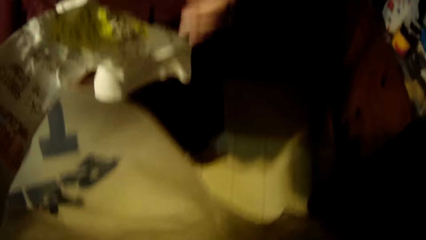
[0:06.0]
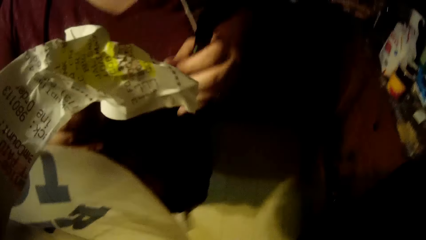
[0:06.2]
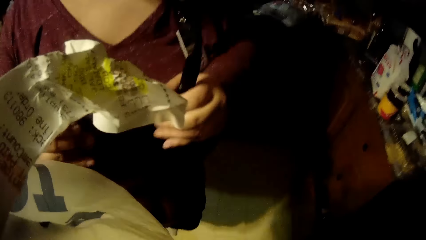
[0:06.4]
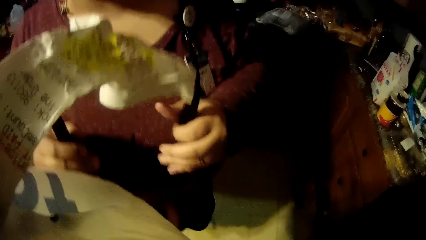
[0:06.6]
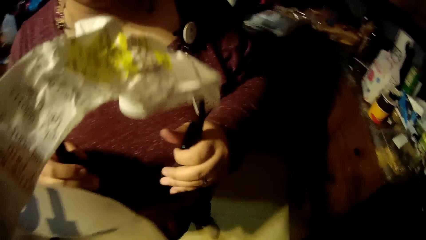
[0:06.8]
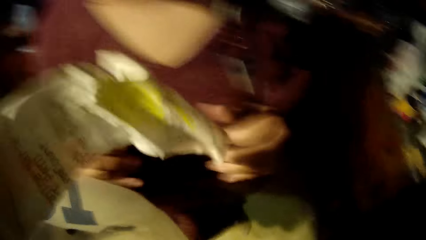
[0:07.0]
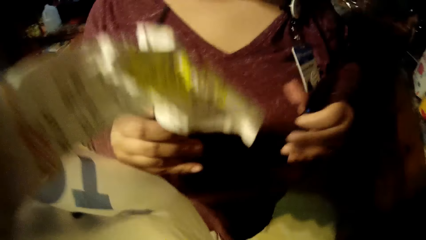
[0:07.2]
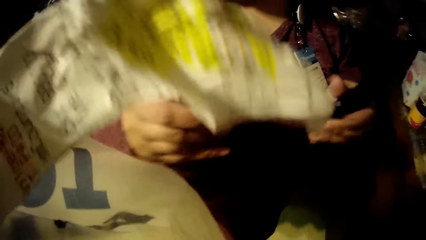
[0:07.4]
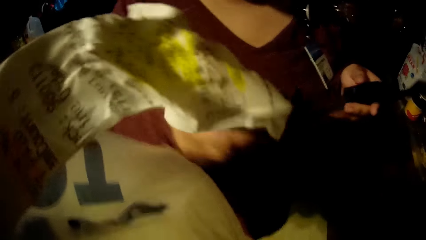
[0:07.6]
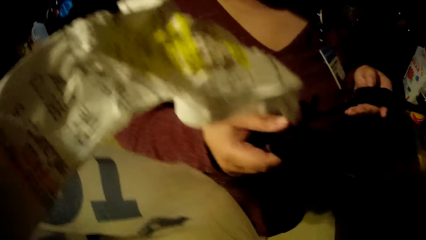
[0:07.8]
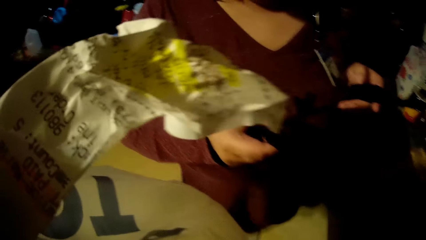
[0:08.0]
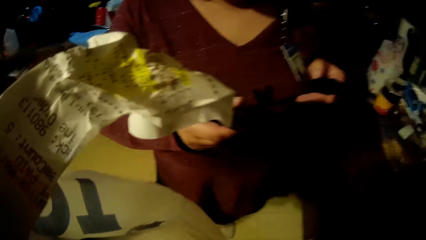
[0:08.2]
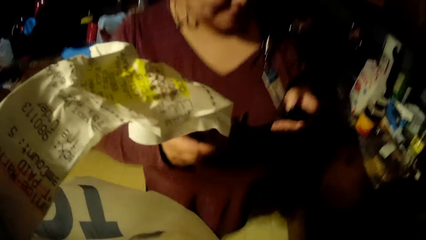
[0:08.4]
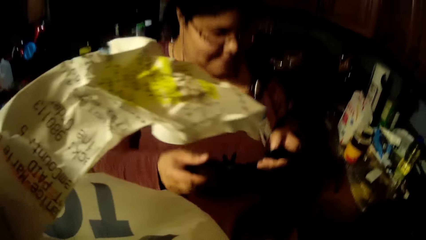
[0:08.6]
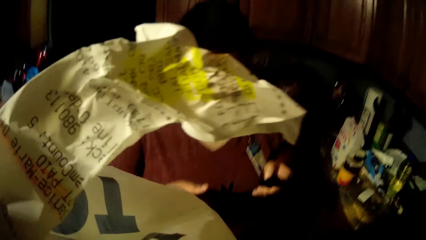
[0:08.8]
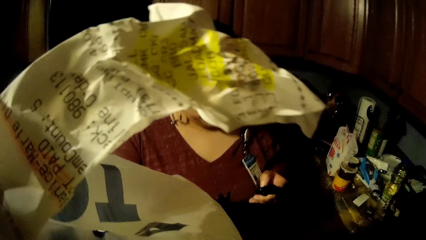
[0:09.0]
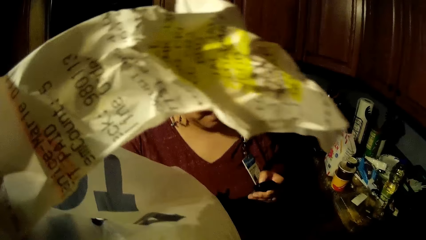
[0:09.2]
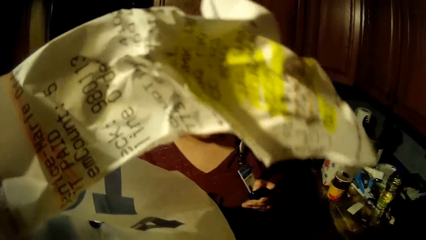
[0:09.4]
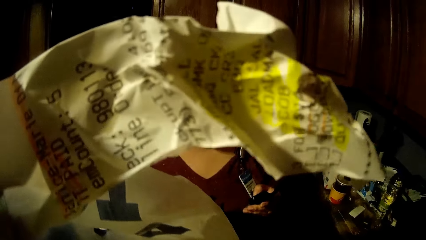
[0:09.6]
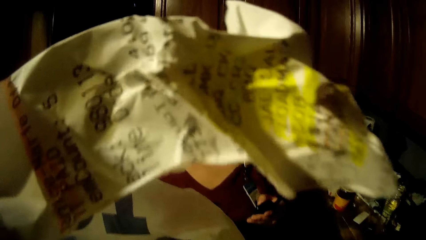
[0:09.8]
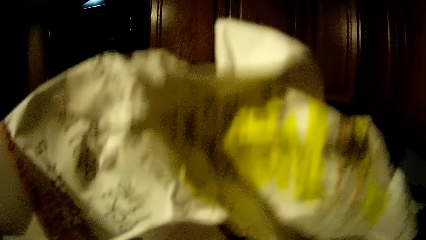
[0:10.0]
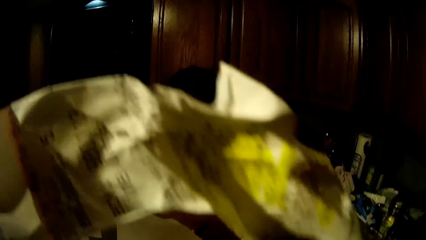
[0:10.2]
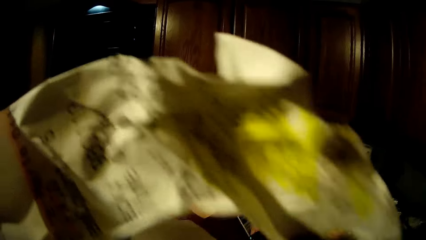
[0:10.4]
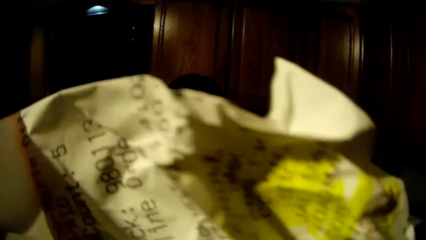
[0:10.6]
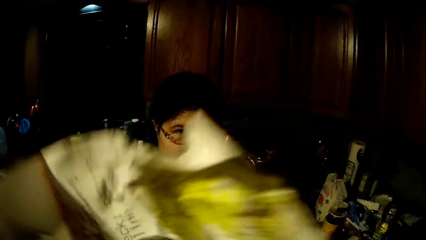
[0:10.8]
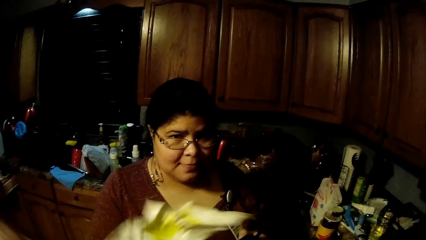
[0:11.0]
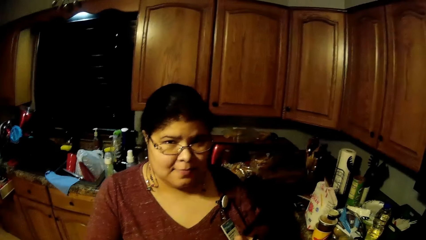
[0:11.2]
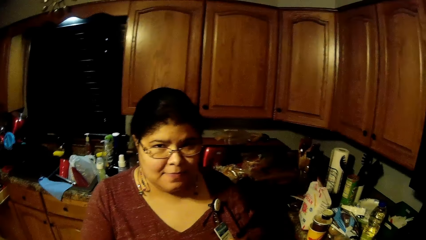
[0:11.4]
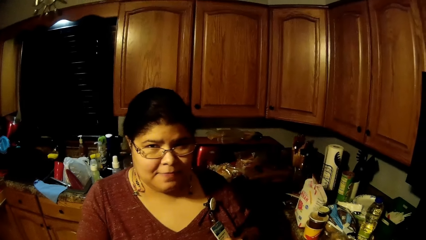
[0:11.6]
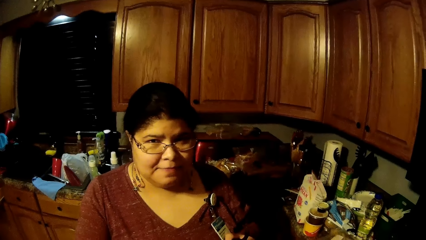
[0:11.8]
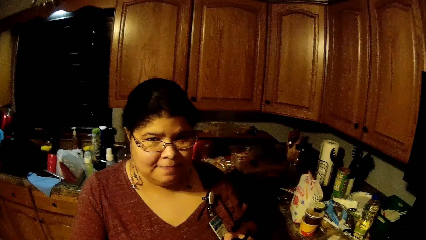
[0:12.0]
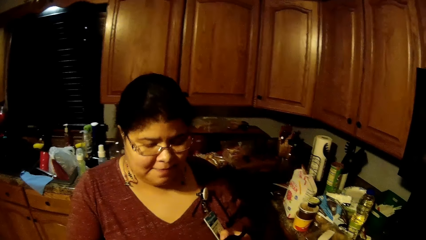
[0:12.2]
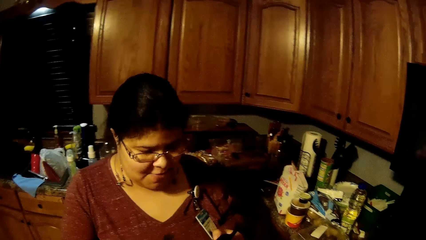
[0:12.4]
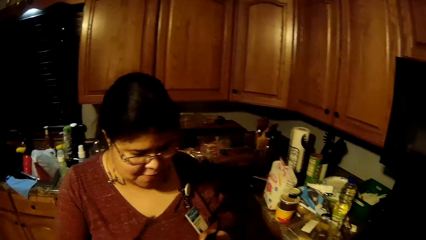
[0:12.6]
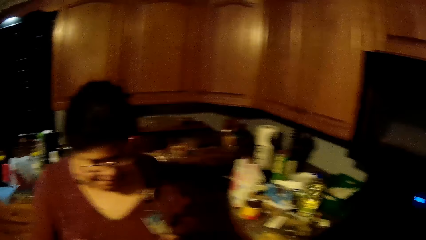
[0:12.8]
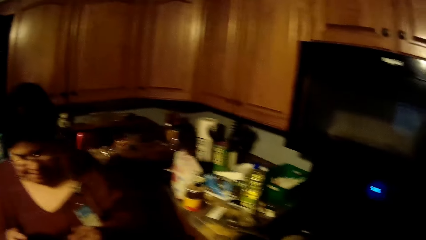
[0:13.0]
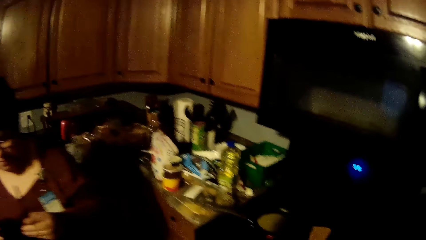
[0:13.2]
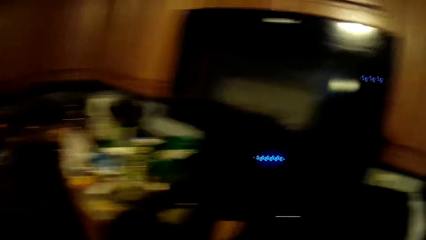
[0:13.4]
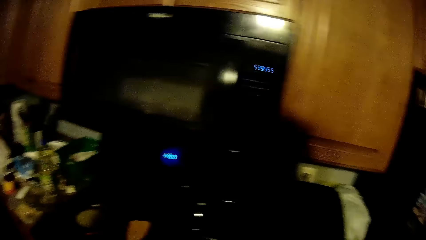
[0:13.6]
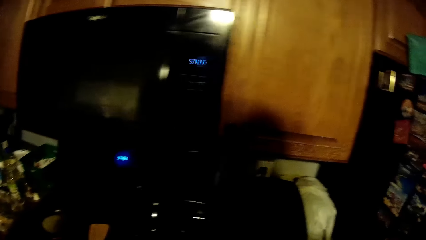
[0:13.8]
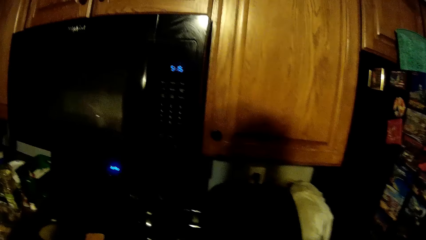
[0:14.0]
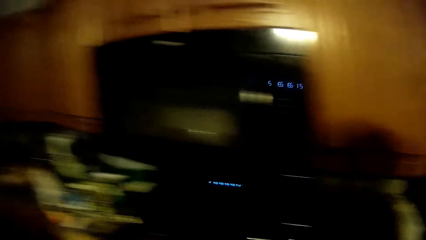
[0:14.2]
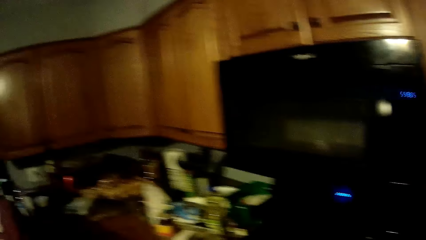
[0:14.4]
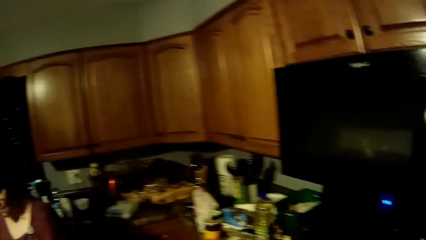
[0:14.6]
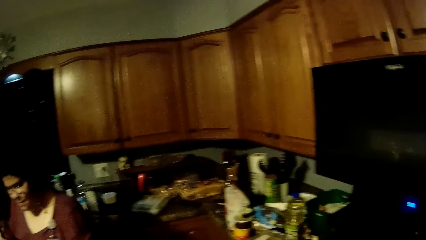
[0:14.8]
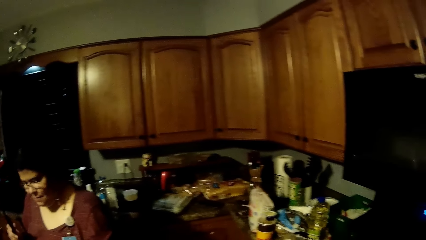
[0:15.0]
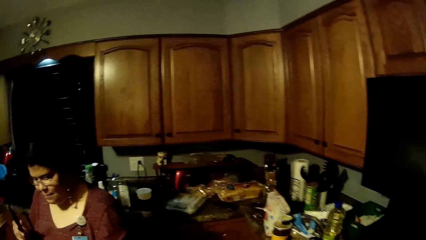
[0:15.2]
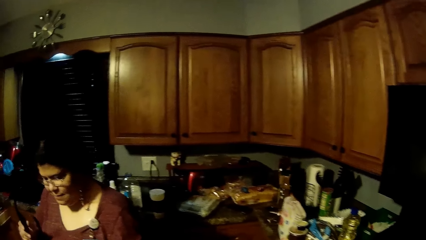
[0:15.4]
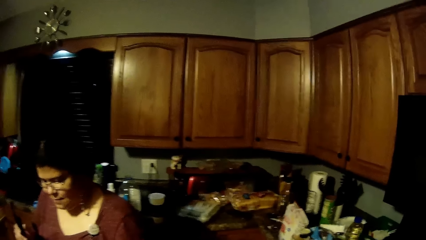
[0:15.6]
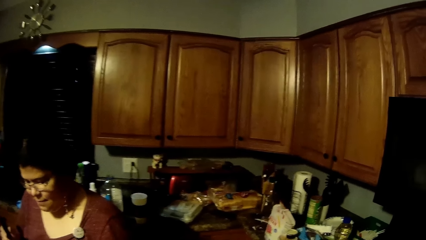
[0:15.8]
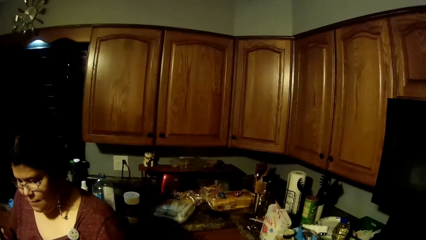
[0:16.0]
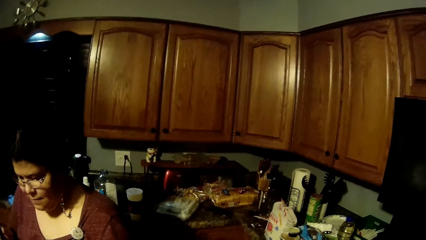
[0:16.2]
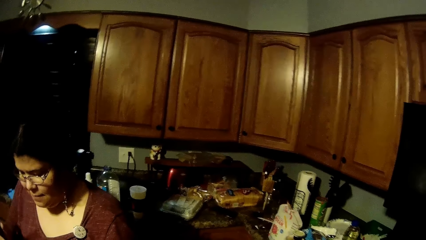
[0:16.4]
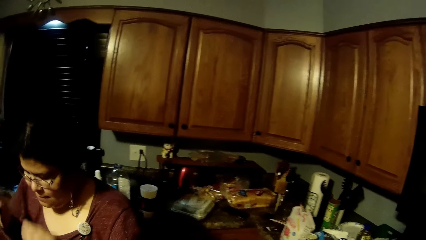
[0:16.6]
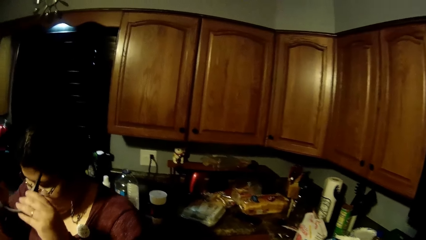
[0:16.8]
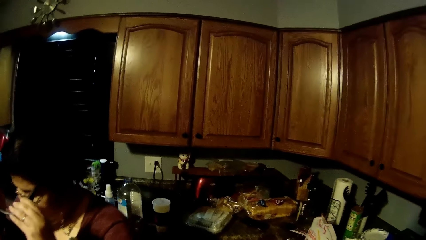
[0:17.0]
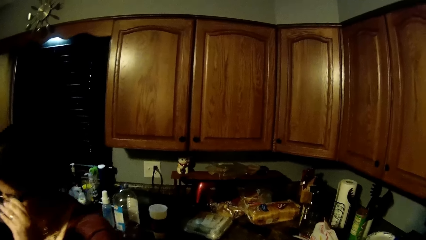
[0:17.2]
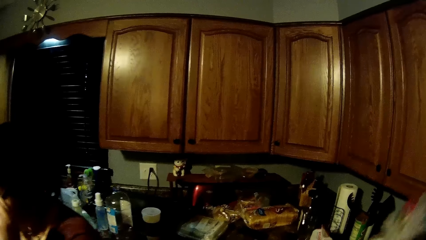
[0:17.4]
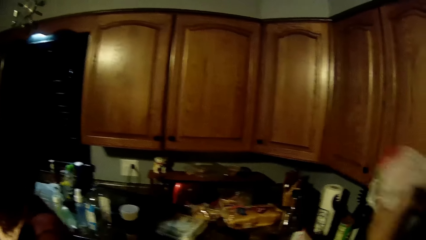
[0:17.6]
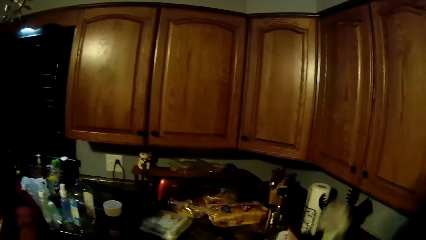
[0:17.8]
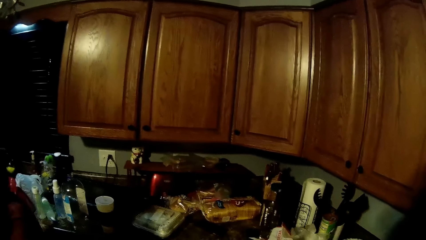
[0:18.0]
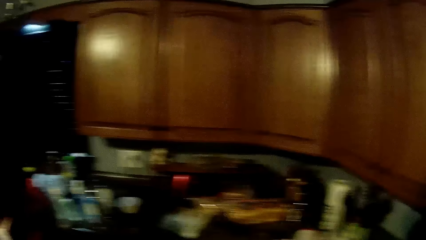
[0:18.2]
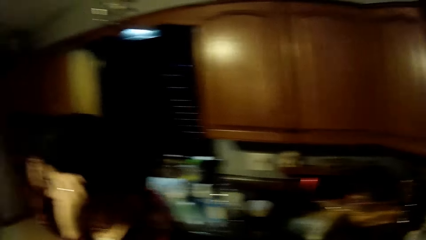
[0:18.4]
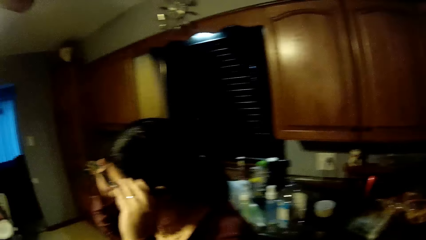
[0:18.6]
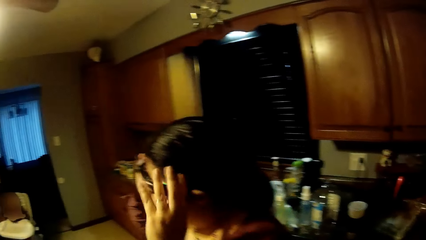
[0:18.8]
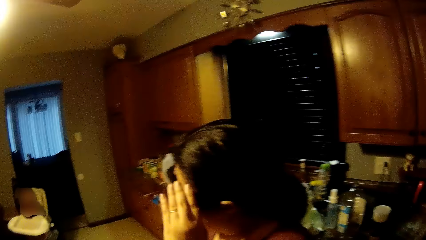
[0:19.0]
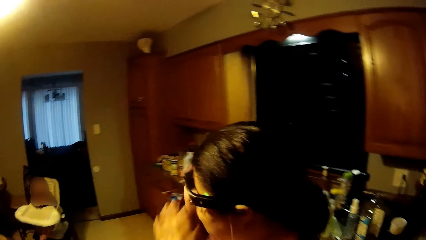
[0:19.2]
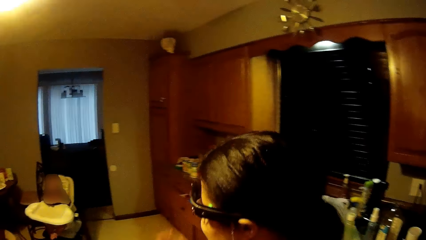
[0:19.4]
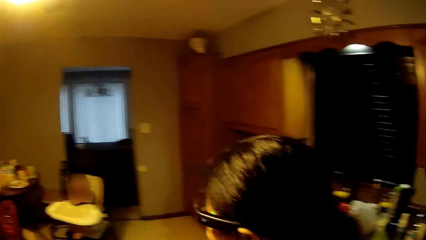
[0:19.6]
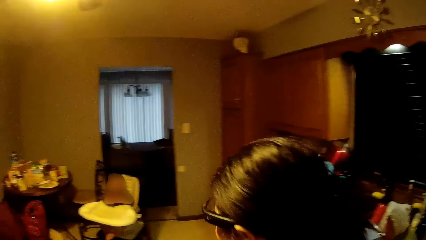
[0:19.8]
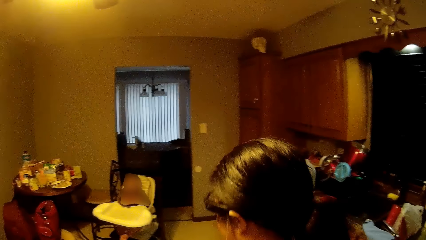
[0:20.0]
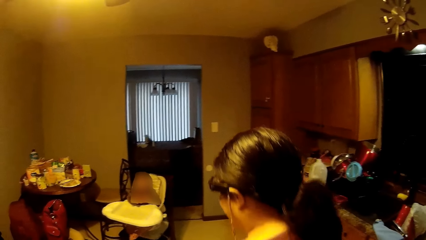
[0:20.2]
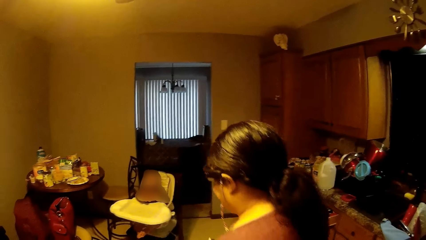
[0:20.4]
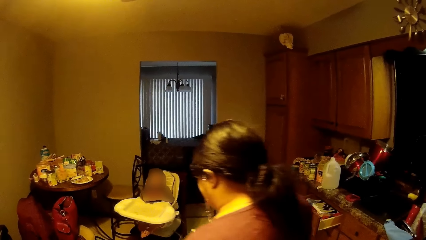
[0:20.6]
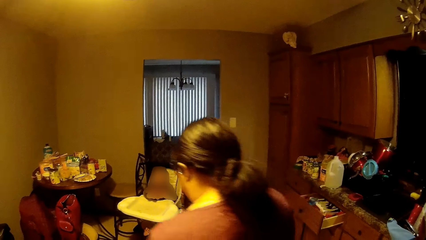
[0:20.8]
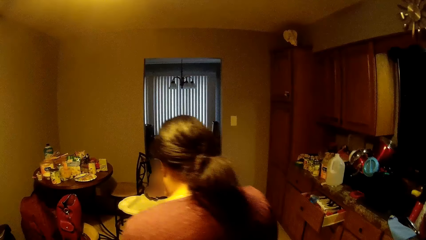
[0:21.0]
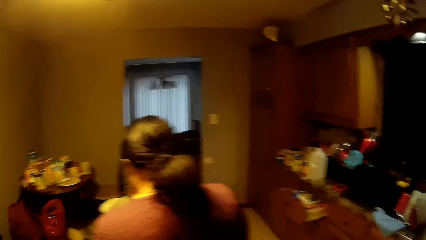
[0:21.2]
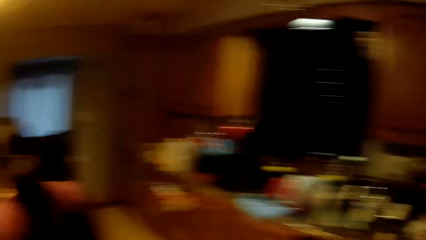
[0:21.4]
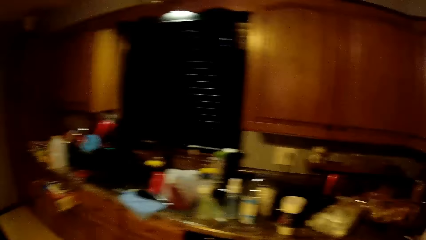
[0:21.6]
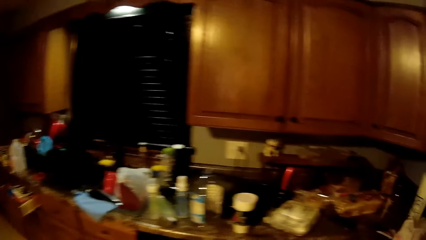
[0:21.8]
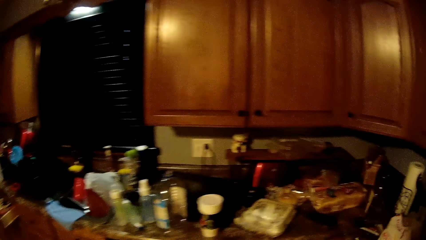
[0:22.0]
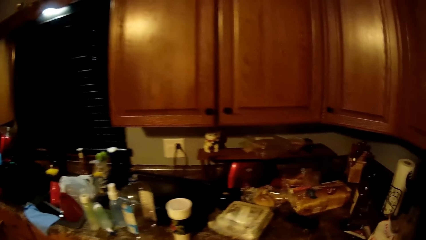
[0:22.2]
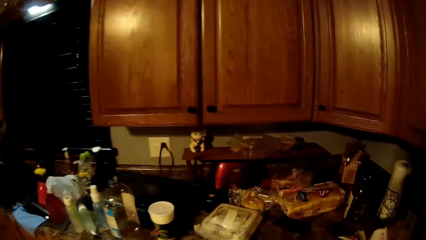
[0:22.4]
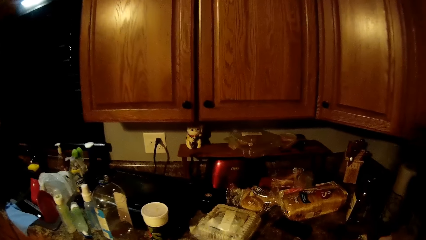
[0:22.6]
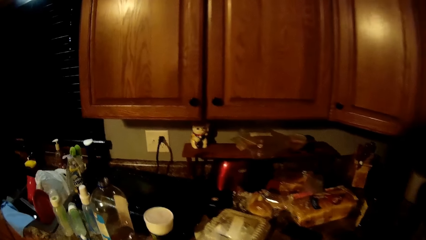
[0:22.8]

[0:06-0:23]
The camera wearer talks to a woman. The woman examines a pair of camera glasses with both hands. The woman wears the pair of camera glasses with both hands. The camera wearer throws the plastic bag on the cabinet with his right hand.
